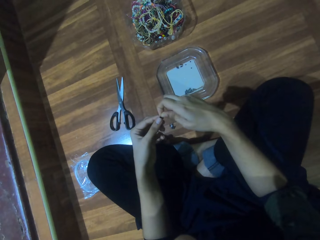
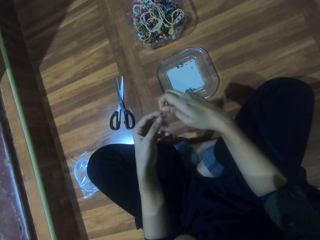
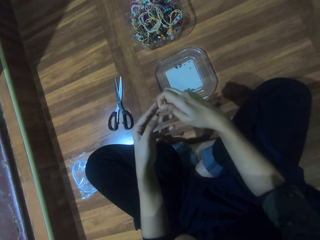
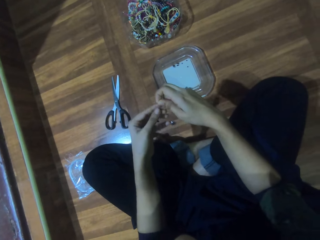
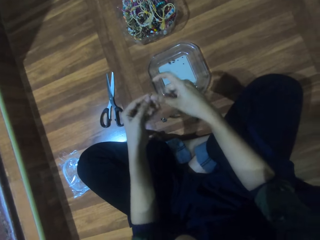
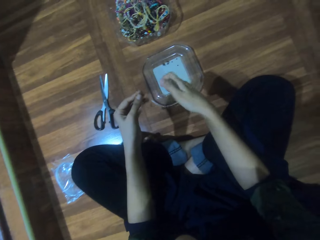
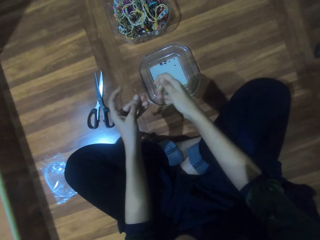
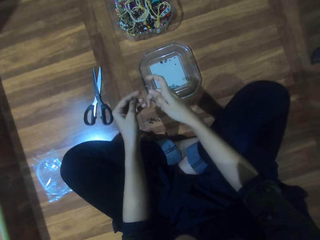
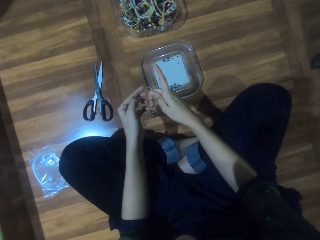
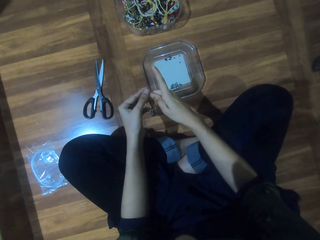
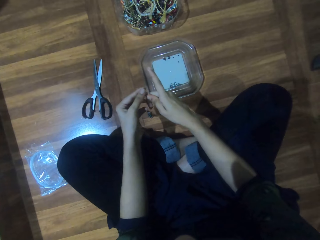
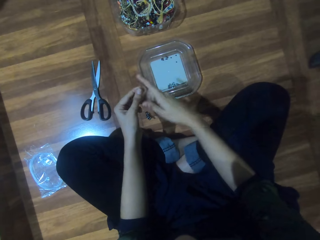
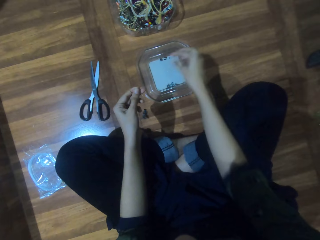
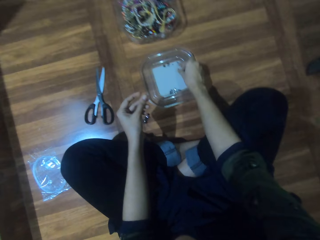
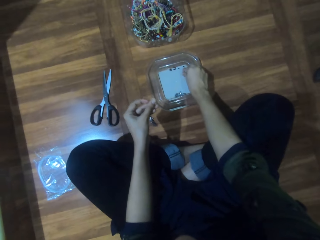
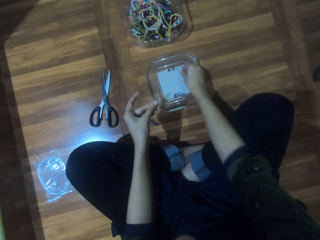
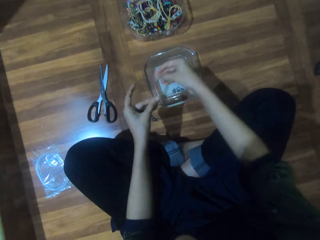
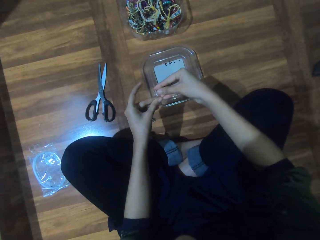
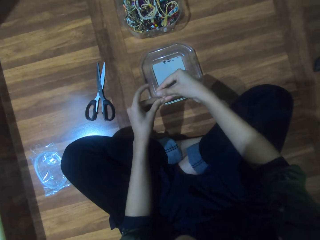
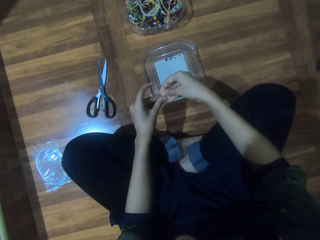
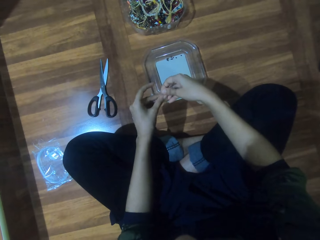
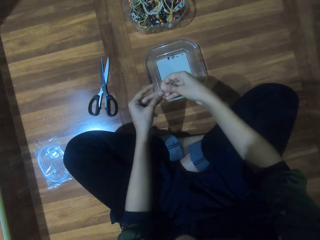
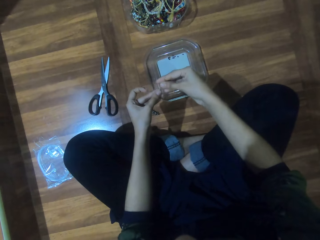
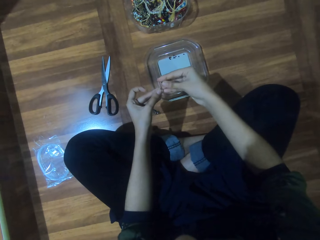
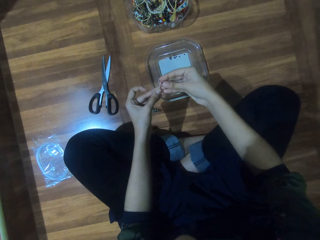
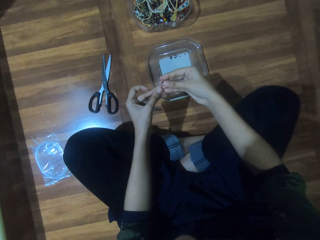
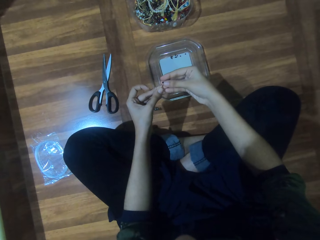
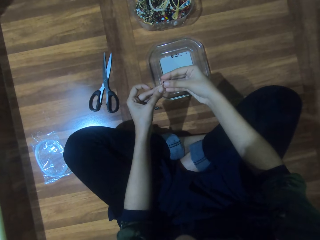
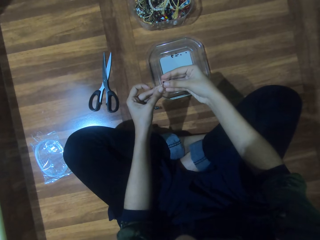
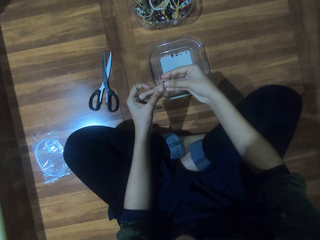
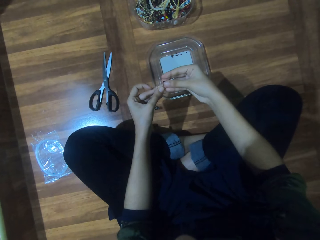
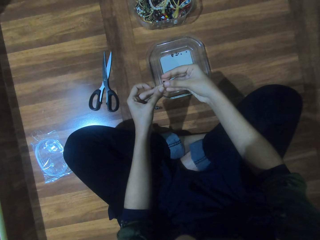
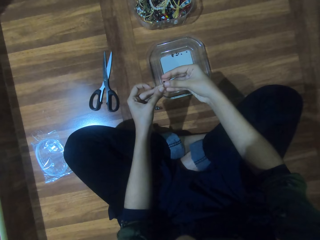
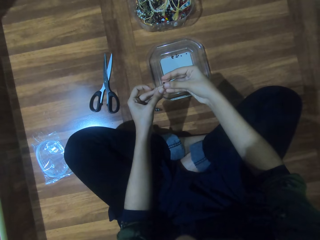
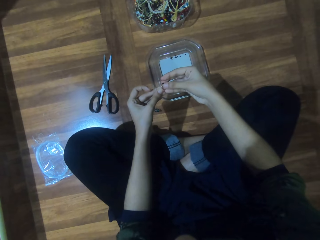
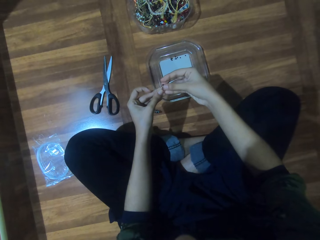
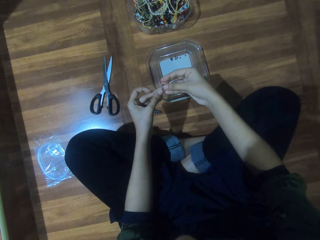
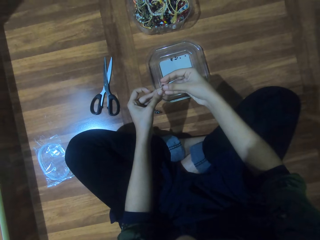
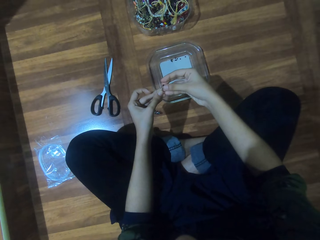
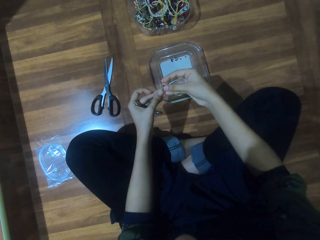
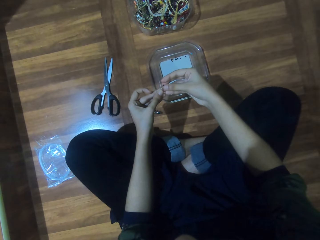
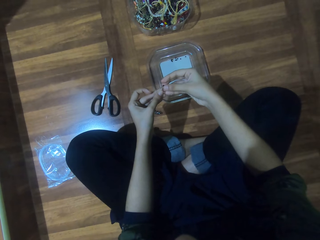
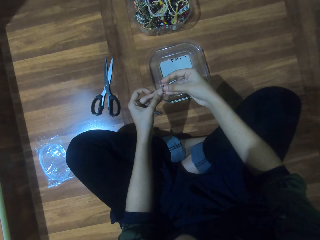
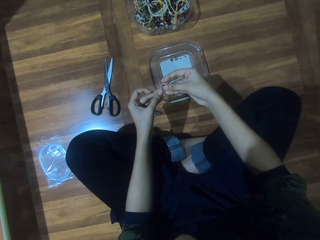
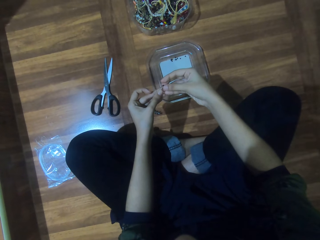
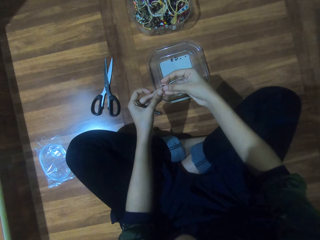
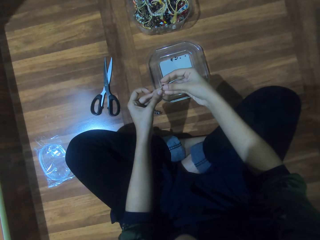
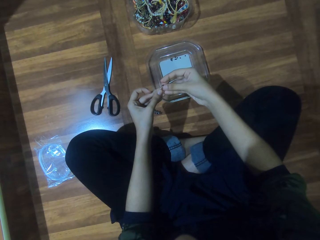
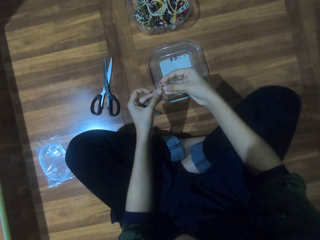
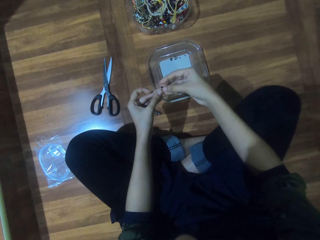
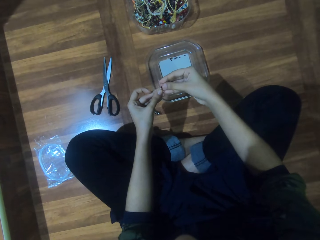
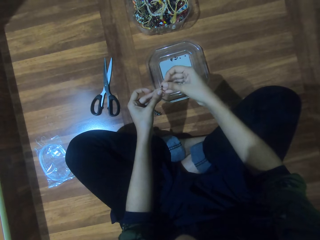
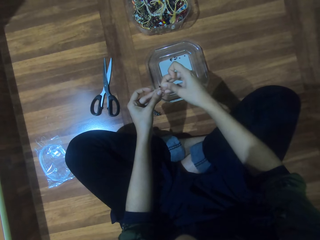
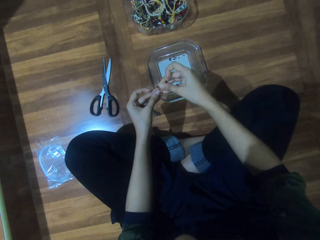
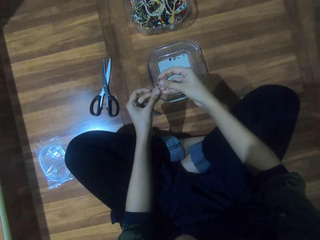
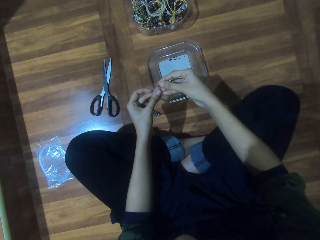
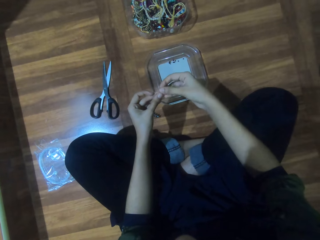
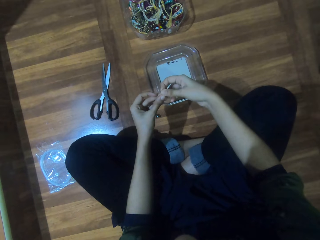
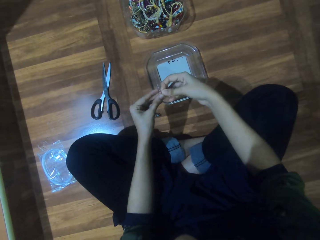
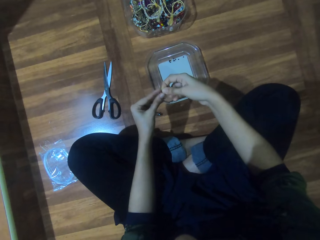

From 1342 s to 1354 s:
The camera wearer holds the string with her left hand. She picks a bead from the plate. She inserts the bead in the nylon thread.

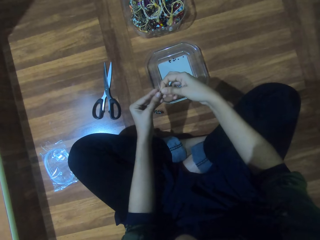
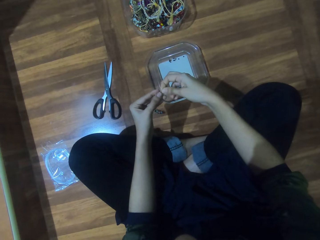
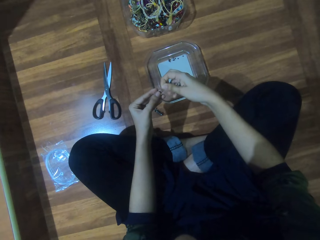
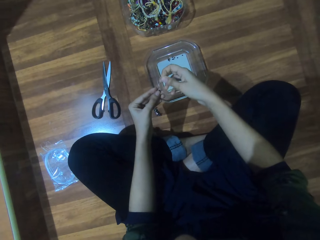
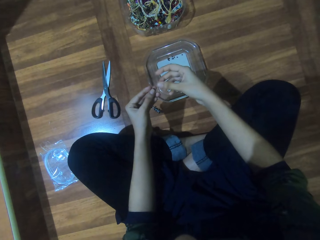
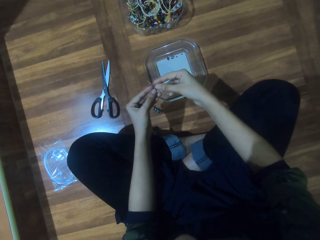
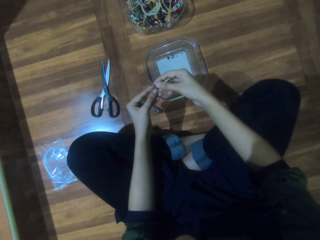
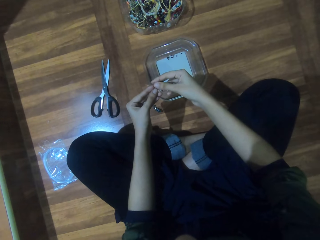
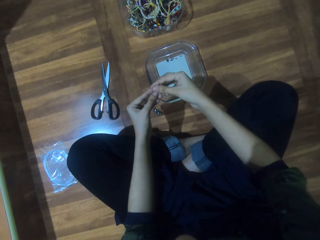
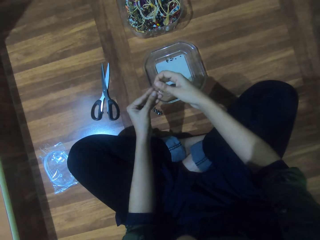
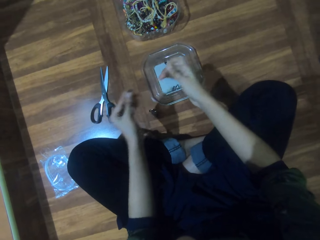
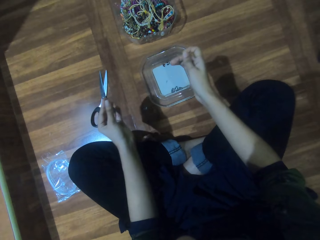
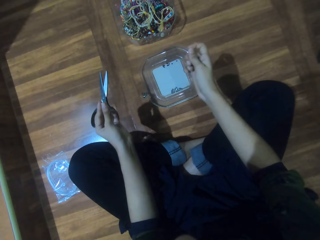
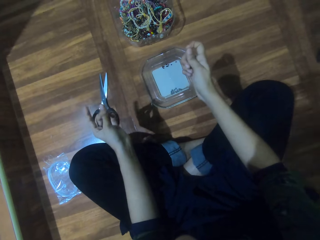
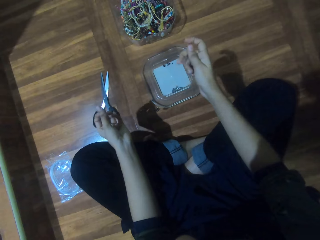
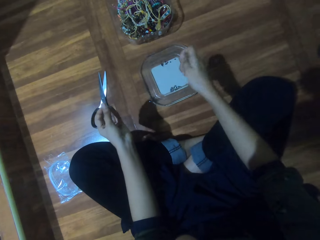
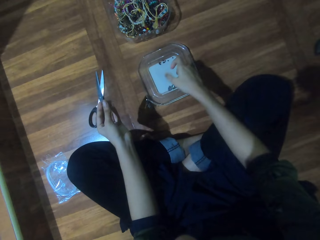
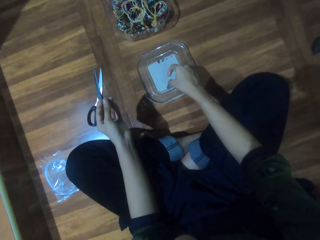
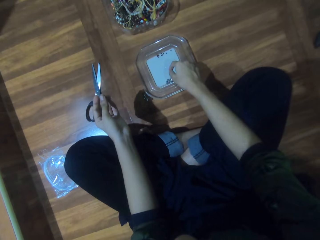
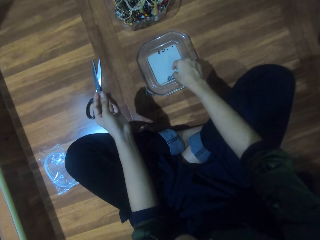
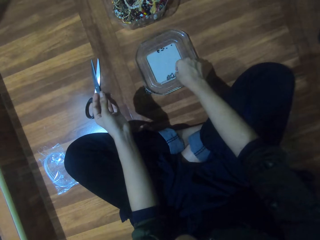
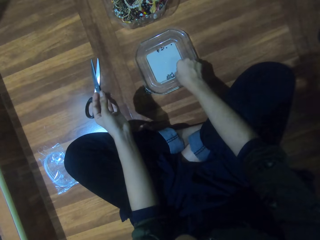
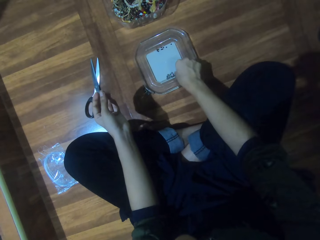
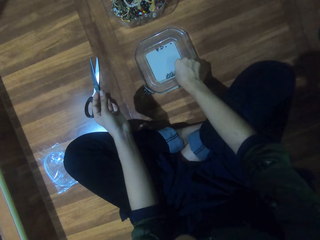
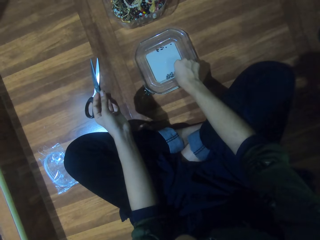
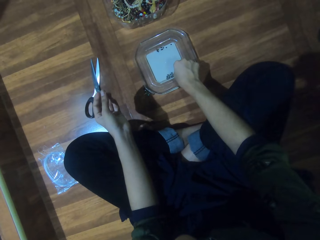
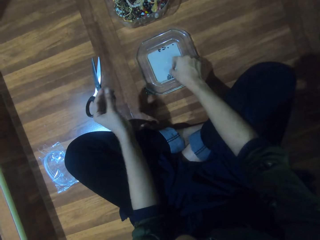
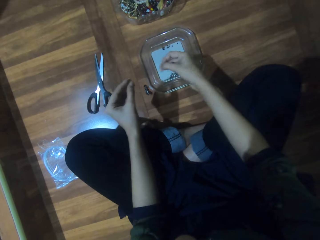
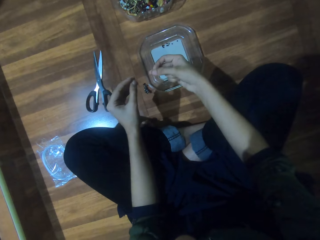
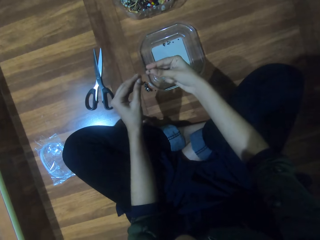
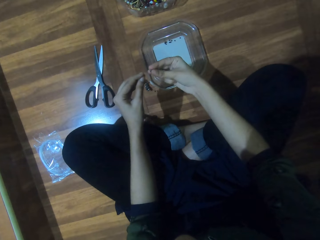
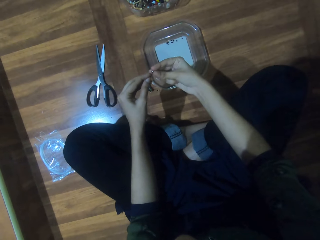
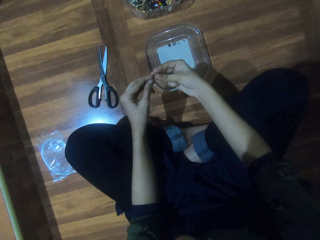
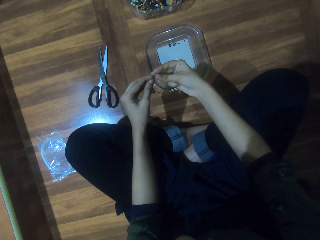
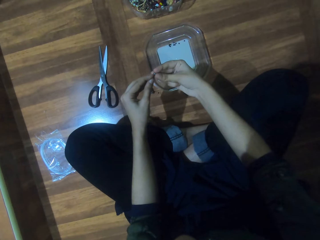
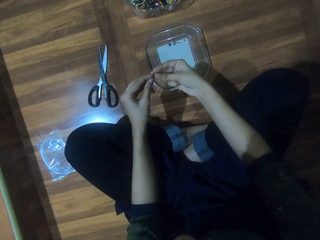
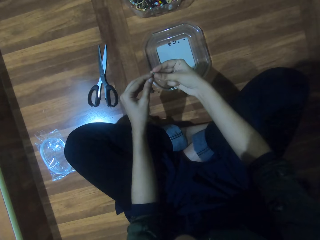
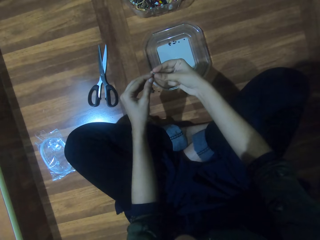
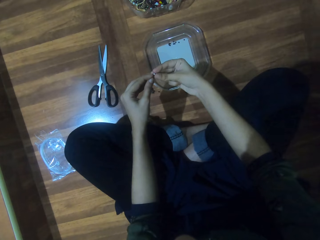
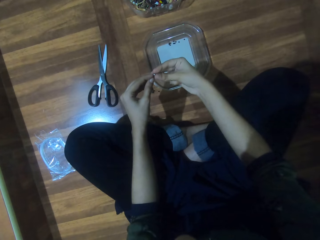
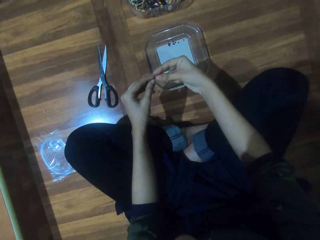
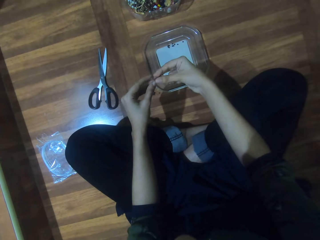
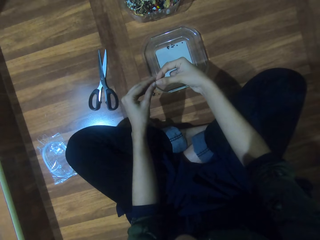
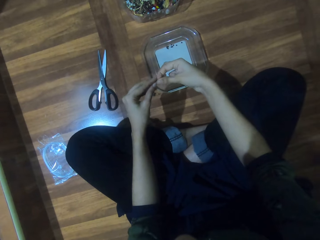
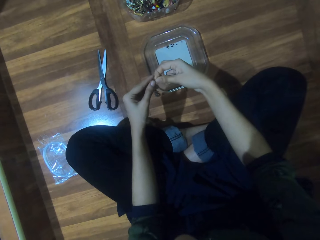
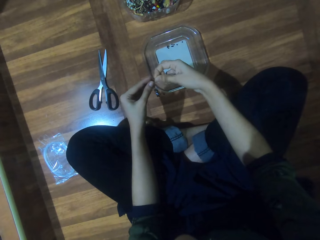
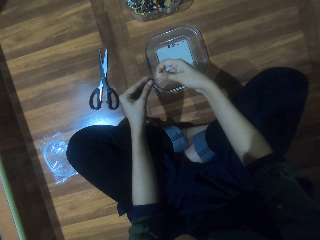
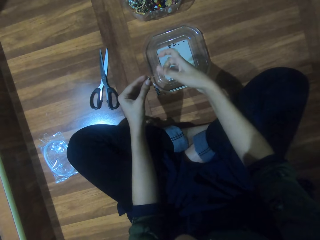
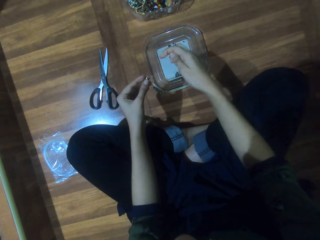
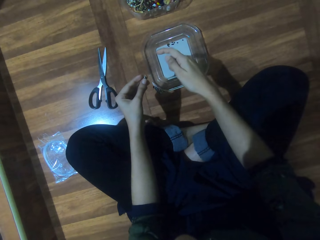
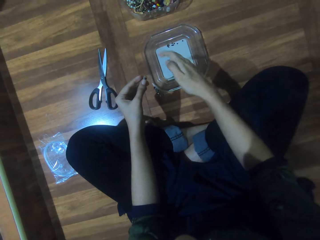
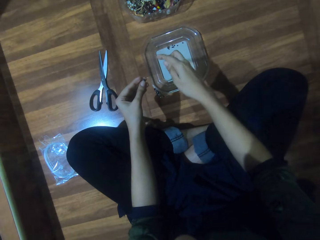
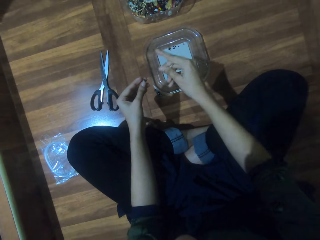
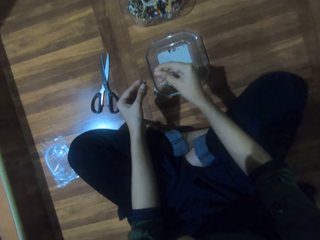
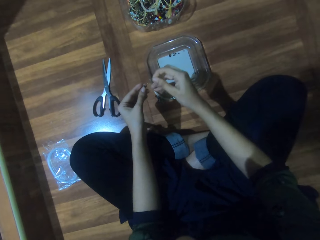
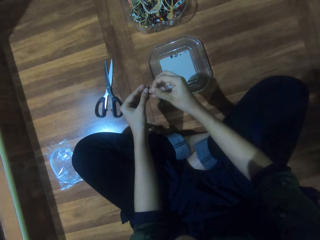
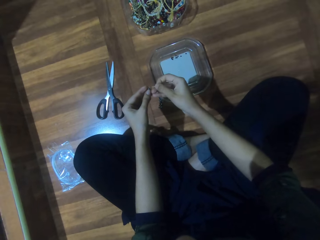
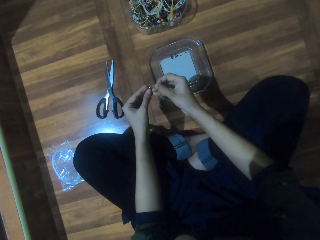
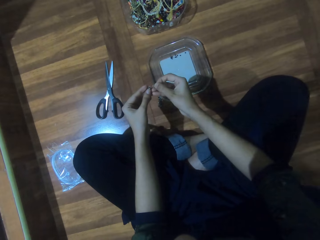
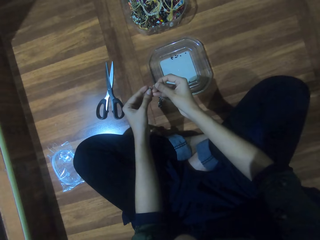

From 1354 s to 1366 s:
The camera wearer pulls the string. They pick a bead from the plate. They insert the bead in the nylon thread.
